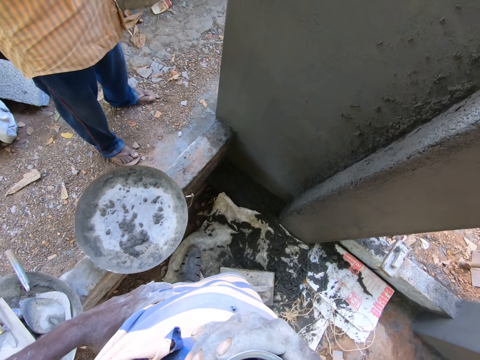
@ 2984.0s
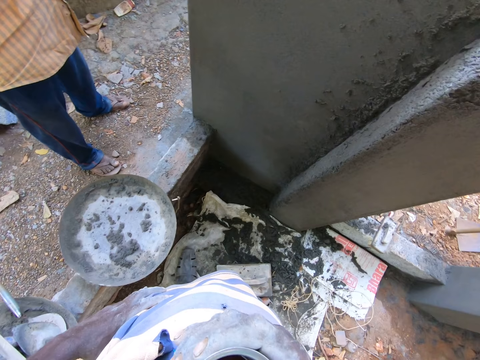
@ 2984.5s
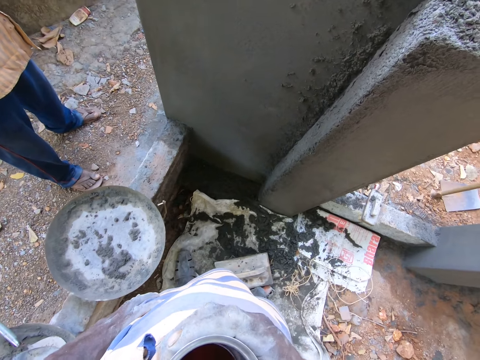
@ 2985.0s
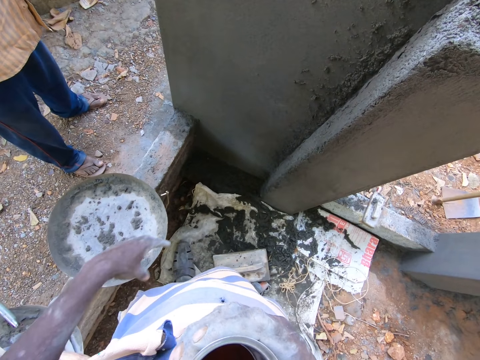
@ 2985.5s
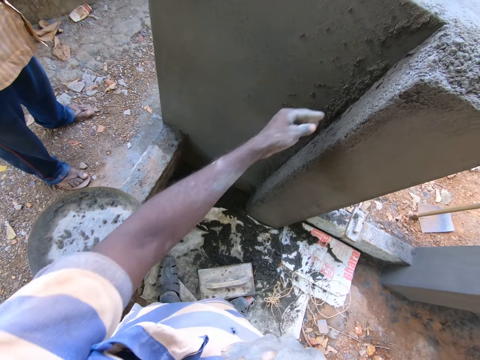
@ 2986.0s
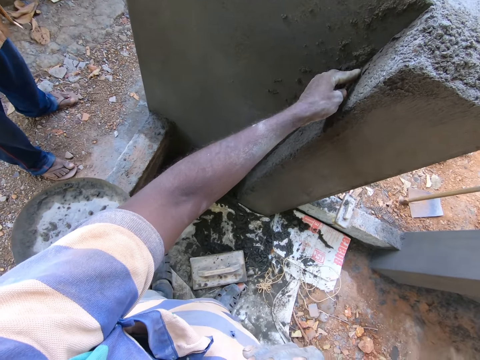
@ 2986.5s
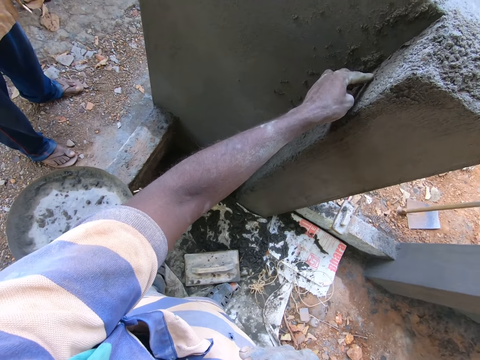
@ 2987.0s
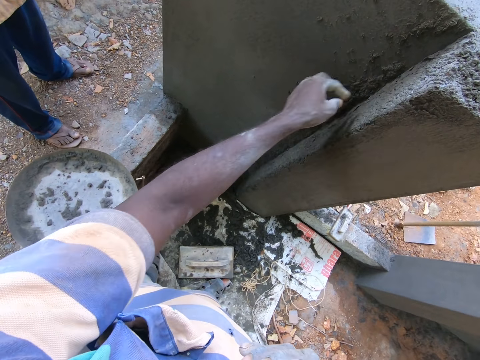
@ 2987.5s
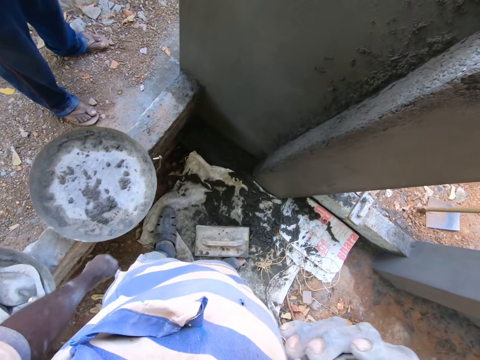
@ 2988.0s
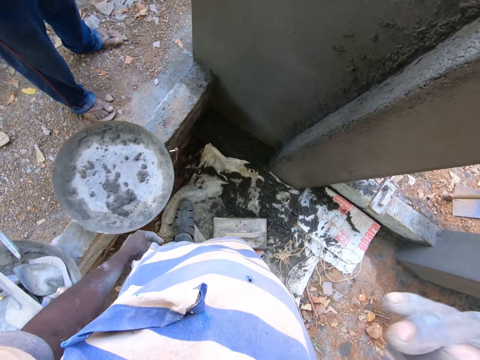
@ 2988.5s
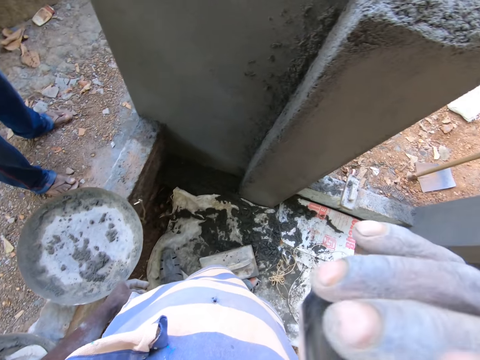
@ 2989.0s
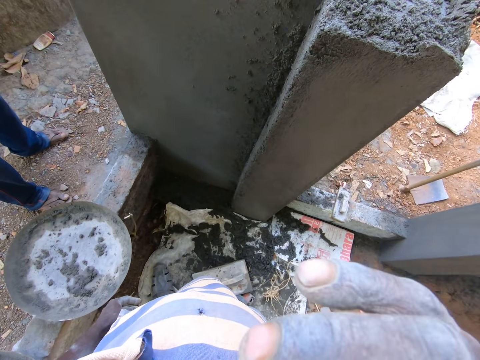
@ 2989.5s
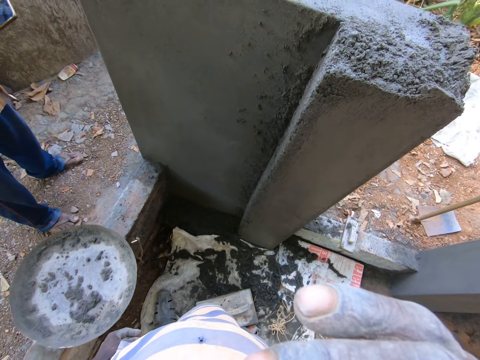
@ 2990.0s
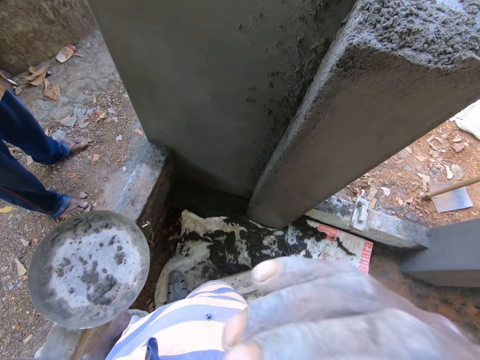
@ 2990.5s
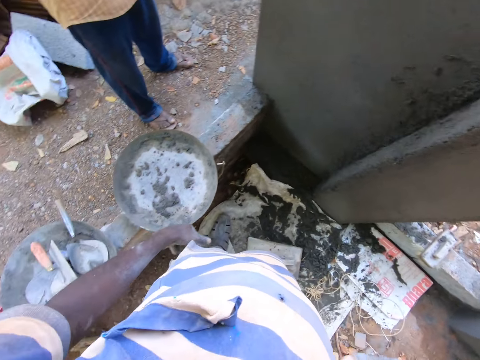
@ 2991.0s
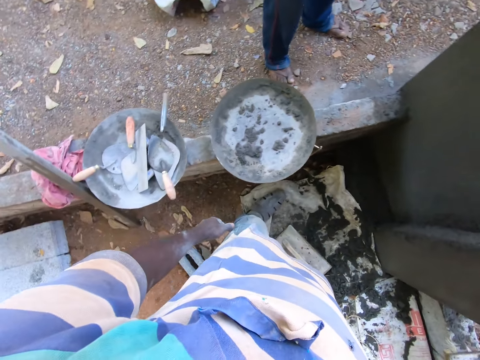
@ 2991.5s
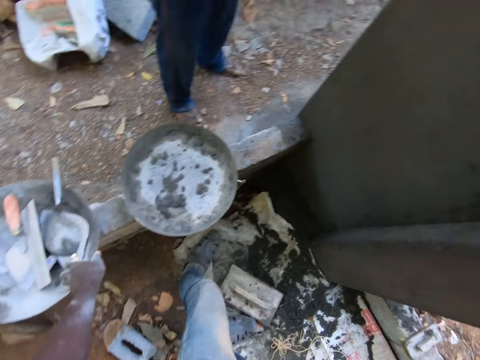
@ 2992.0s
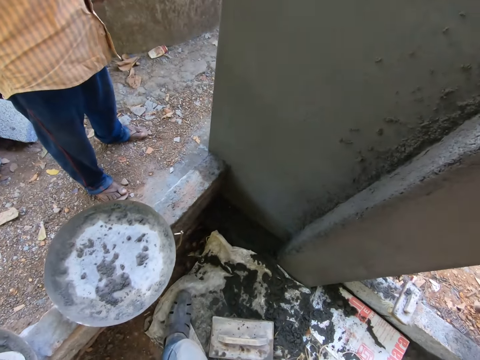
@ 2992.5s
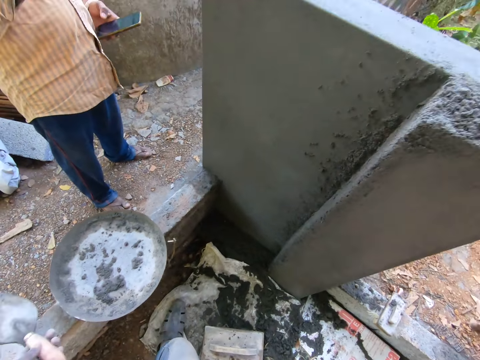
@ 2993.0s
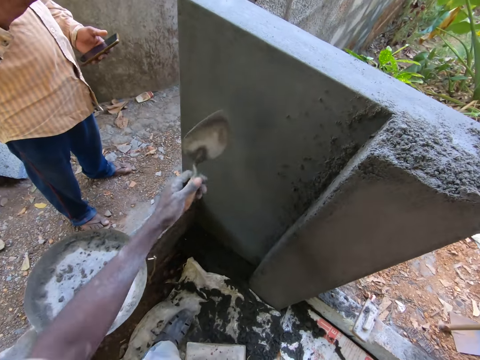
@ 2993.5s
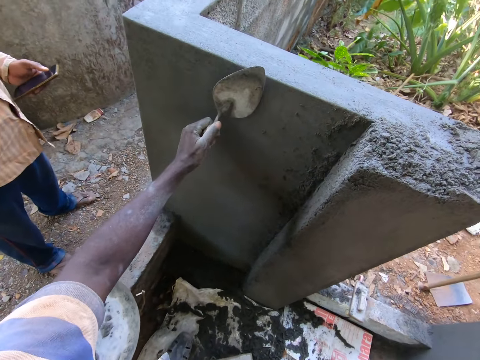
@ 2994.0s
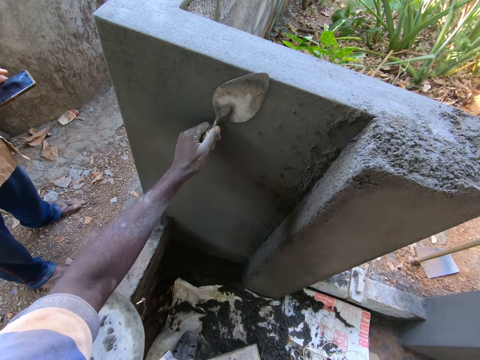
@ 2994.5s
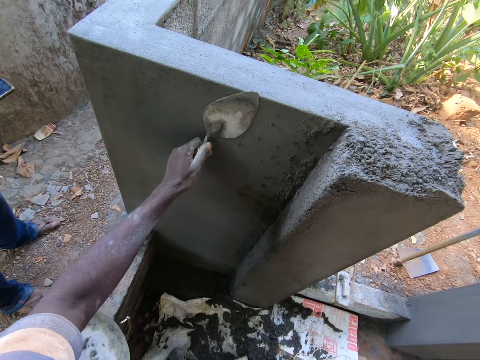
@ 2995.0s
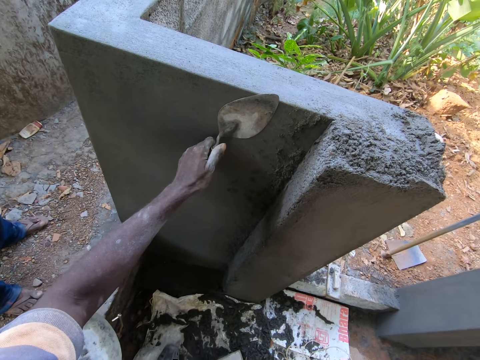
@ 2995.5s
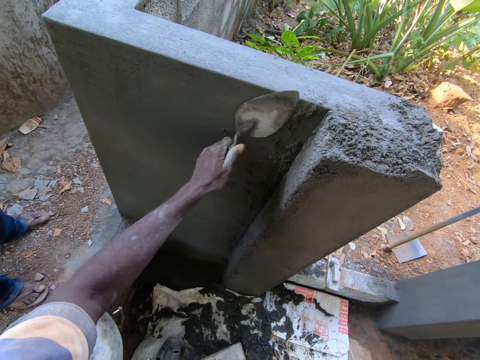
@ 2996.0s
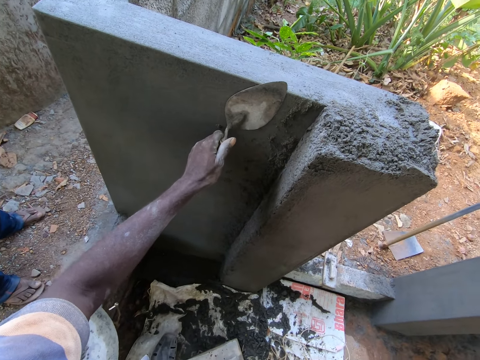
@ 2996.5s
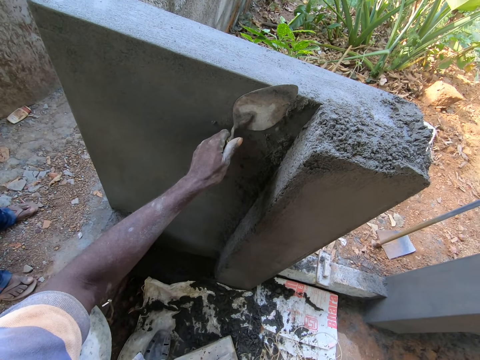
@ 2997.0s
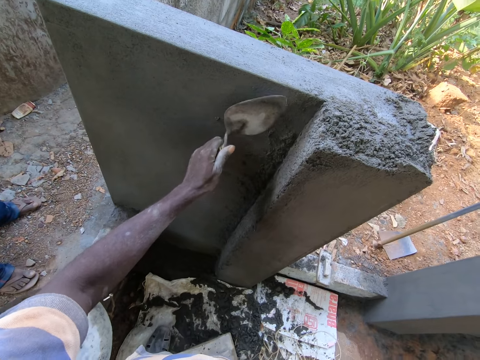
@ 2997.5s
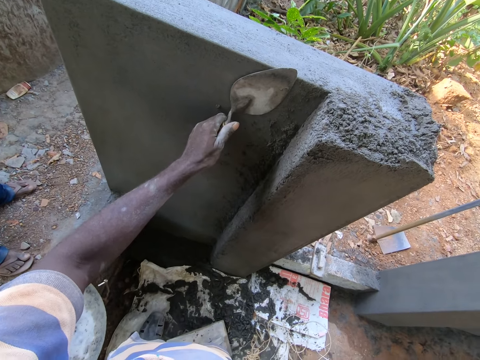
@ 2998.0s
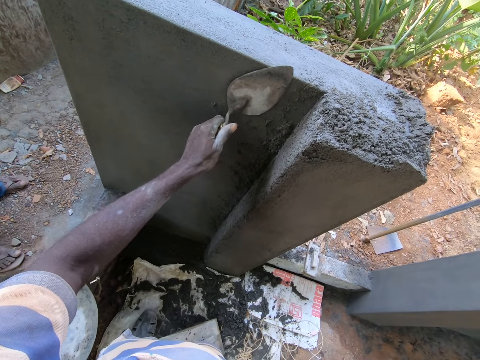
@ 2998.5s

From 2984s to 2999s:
The camera wearer touches a wall with his left hand. He drinks coffee. He picks up a hand trowel from a head pan with his left hand. He scrapes the wall with the hand trowel with his left hand. He smoothens the wall with the trowel.

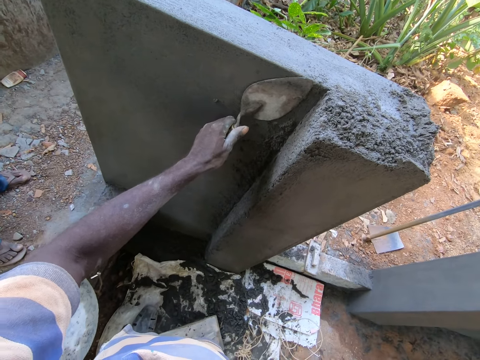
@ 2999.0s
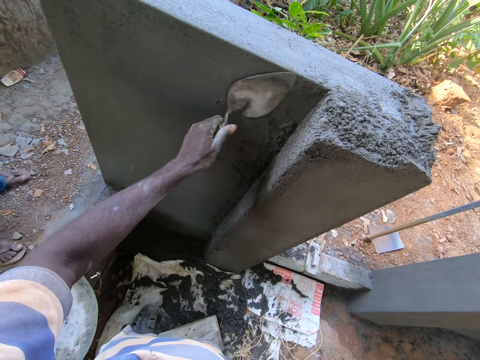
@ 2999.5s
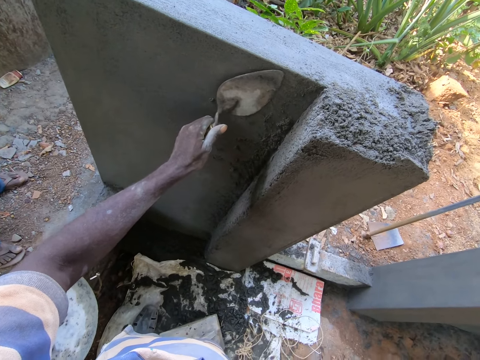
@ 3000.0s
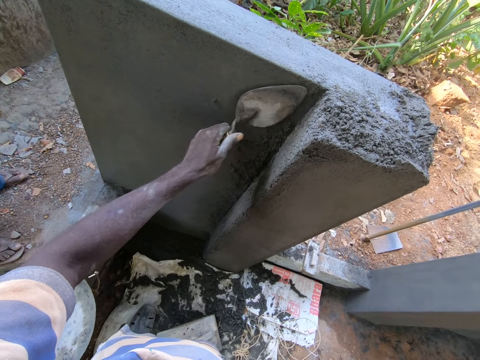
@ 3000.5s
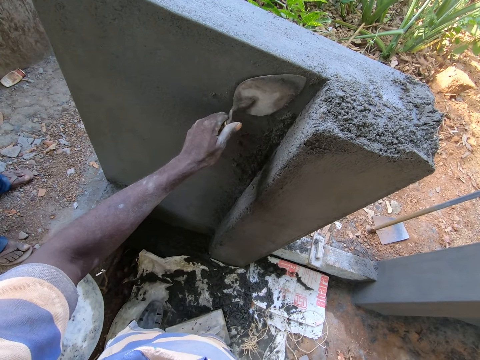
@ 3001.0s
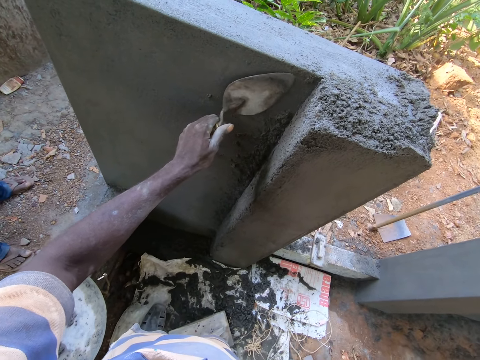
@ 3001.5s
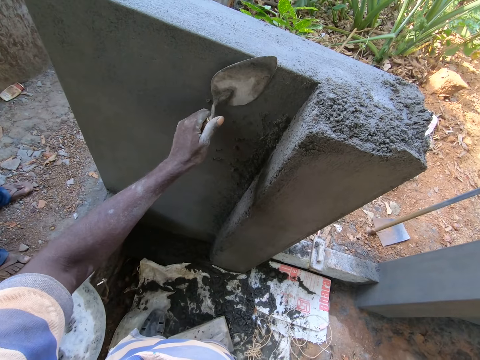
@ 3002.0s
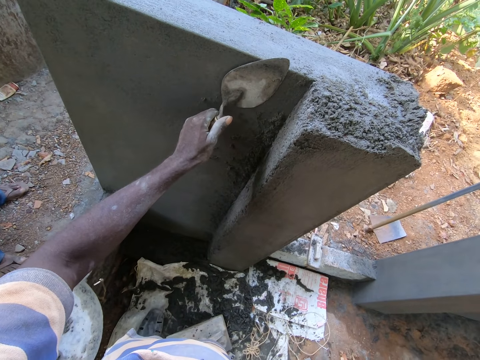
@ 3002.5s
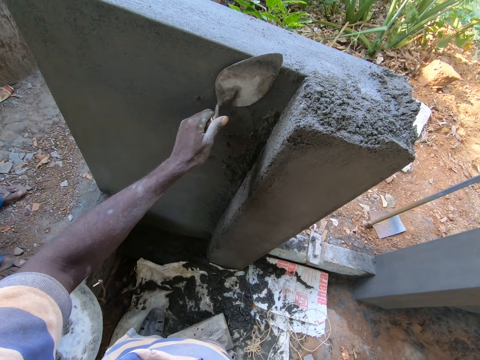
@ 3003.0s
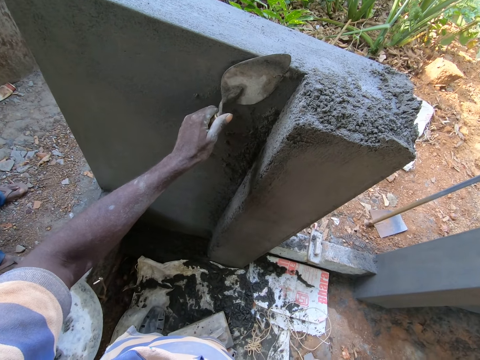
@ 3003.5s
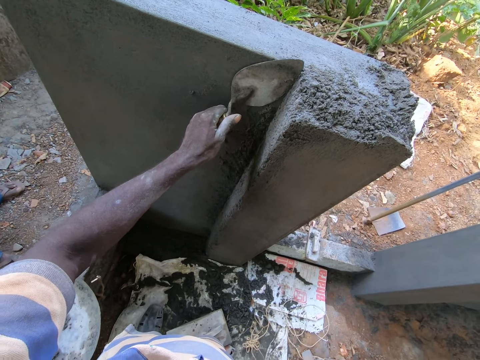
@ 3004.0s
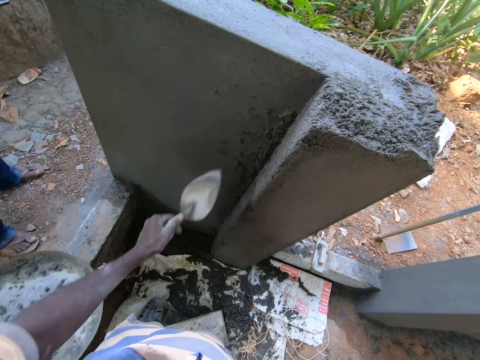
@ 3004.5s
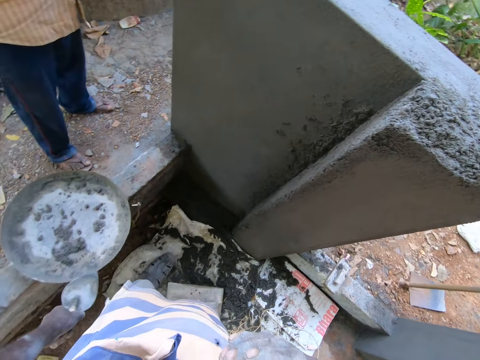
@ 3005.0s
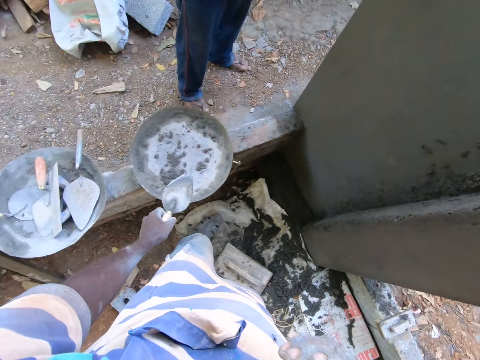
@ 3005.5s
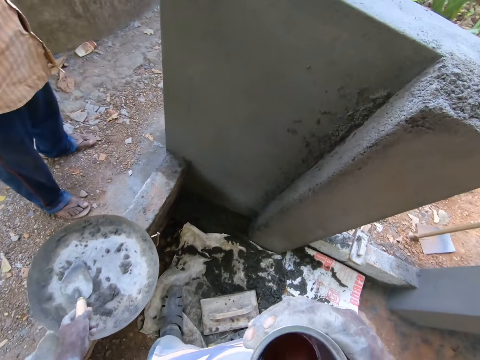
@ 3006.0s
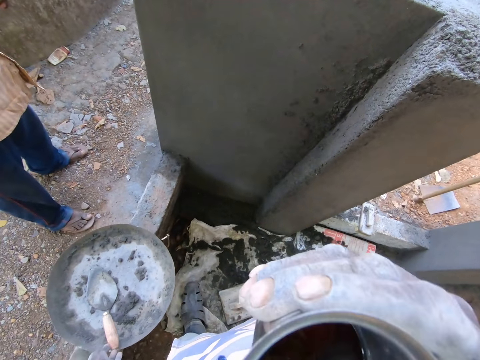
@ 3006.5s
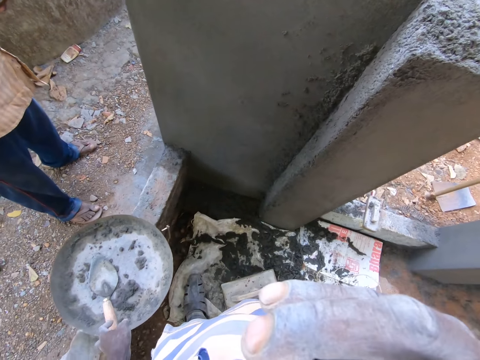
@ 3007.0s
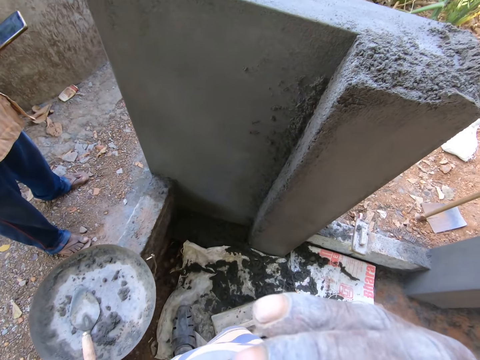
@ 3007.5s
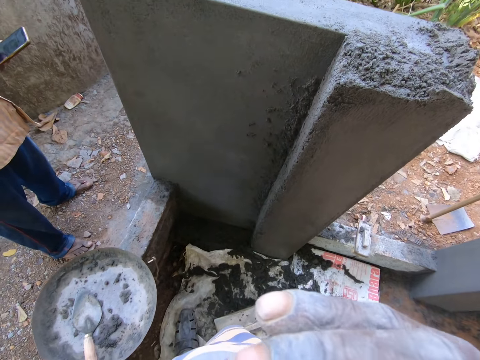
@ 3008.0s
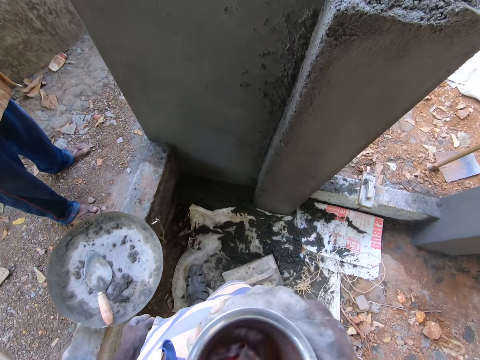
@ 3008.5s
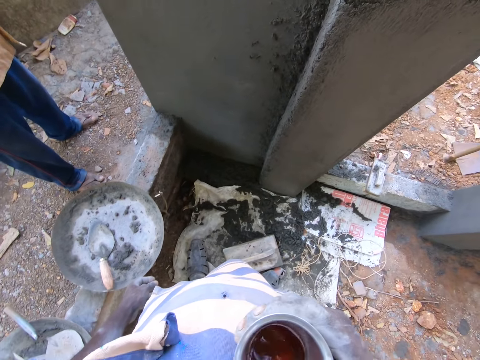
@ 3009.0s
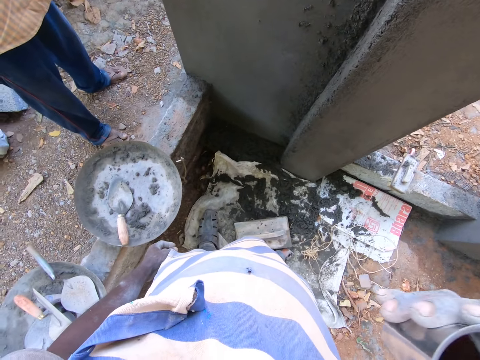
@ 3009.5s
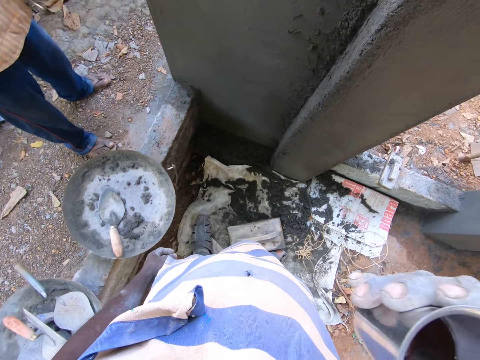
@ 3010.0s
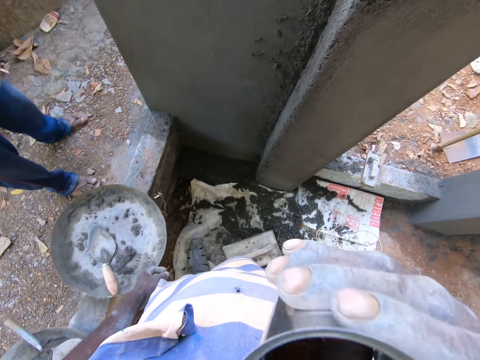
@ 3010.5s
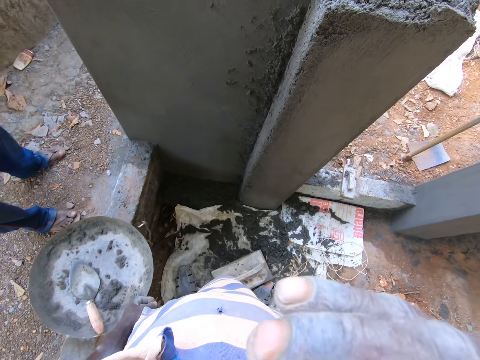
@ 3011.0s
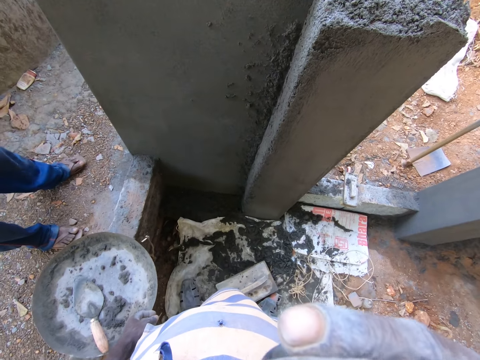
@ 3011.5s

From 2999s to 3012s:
The camera wearer smoothens the wall with the trowel. He smoothens the wall with the trowel again. He drops the hand trowel in a head pan with his left hand. He drinks coffee from the cup in his right hand.
